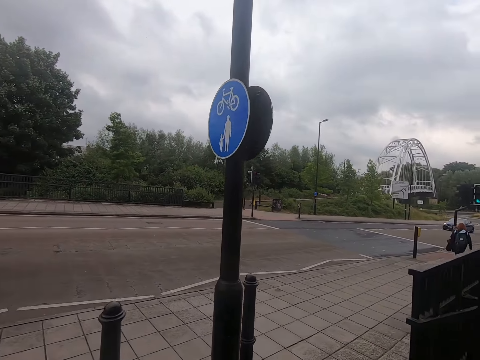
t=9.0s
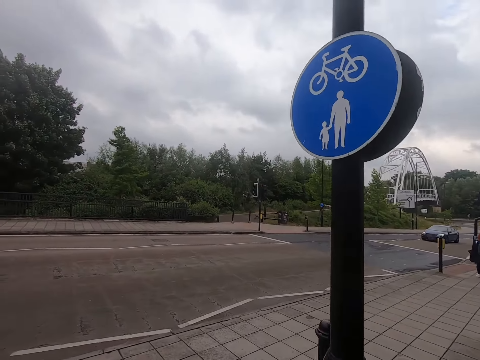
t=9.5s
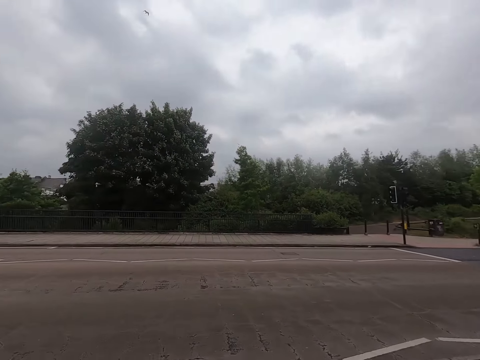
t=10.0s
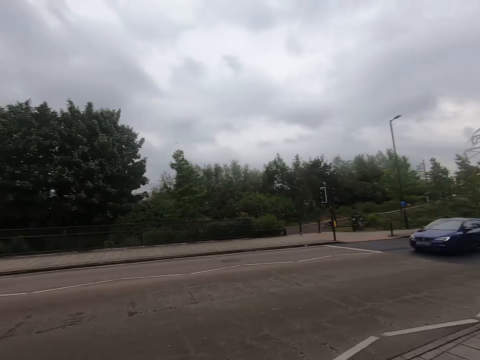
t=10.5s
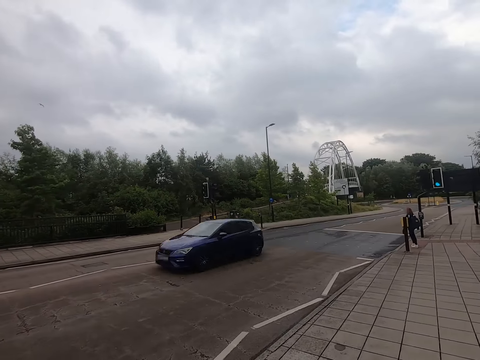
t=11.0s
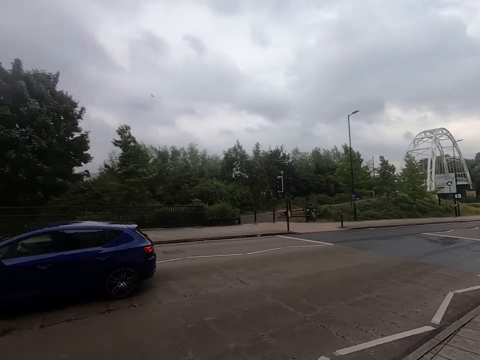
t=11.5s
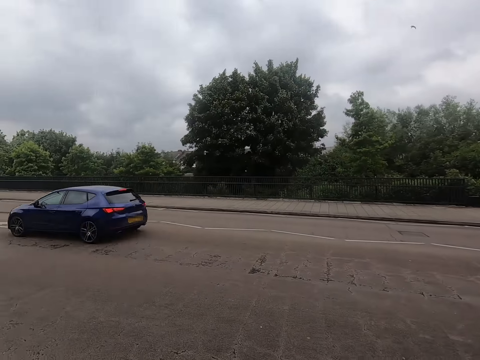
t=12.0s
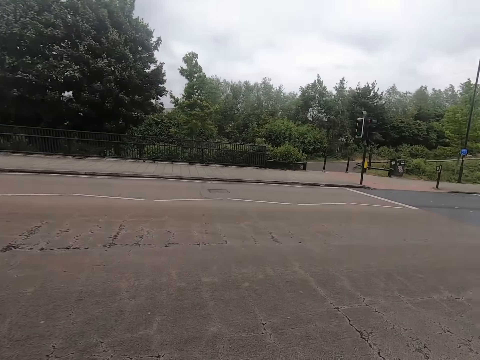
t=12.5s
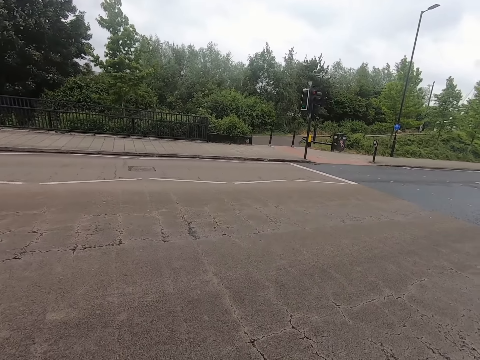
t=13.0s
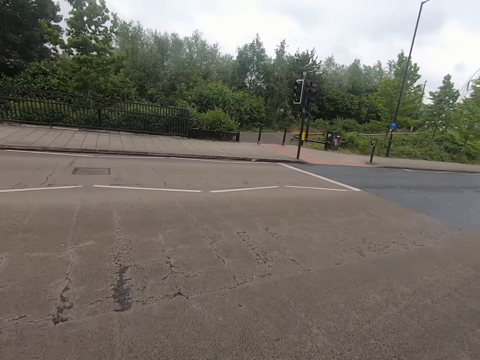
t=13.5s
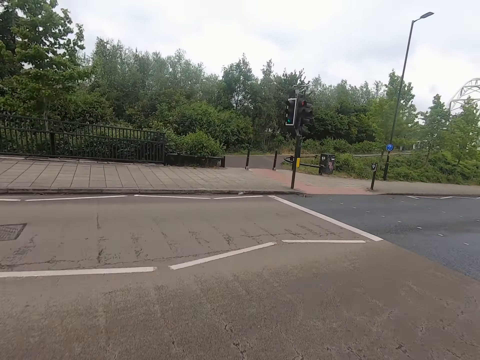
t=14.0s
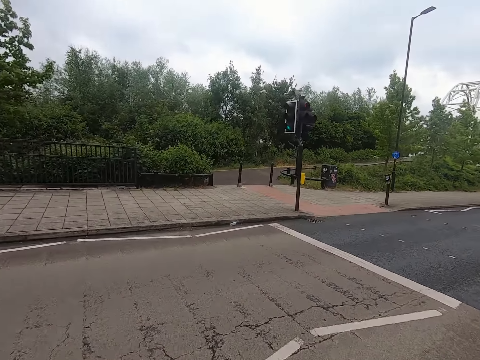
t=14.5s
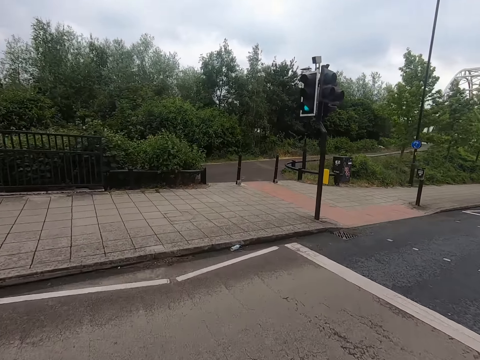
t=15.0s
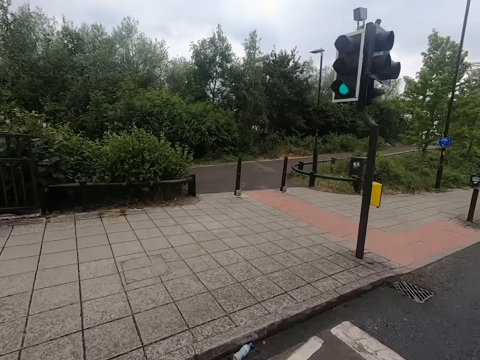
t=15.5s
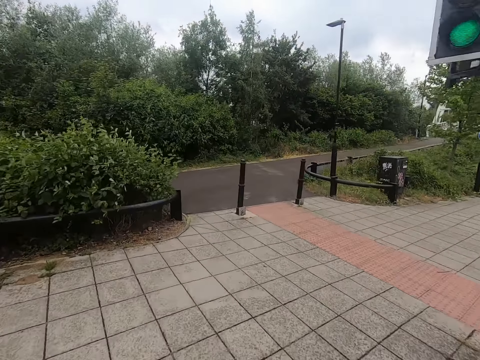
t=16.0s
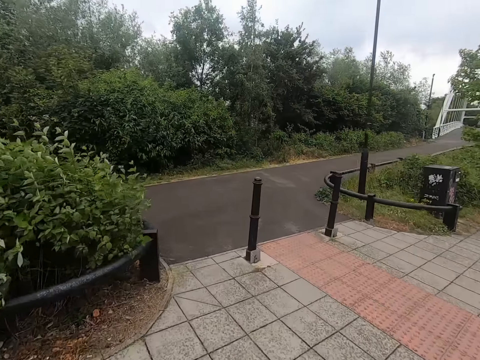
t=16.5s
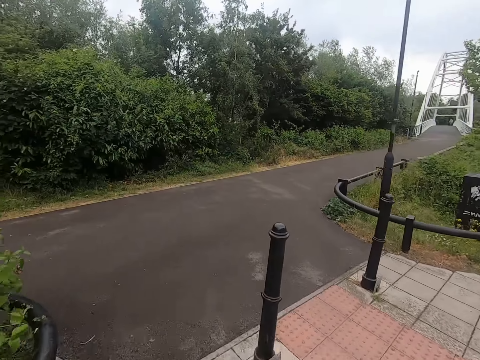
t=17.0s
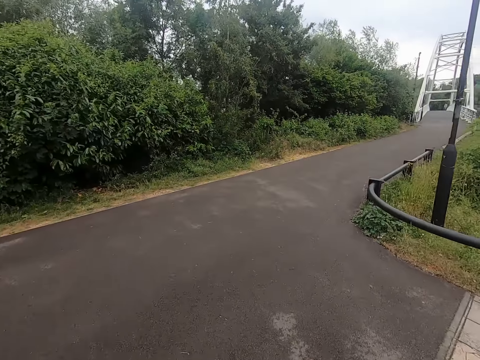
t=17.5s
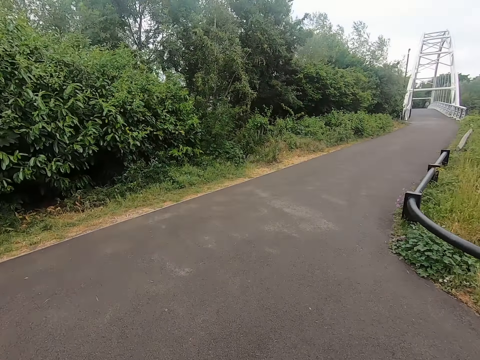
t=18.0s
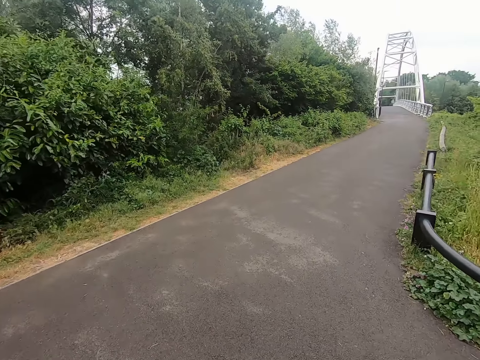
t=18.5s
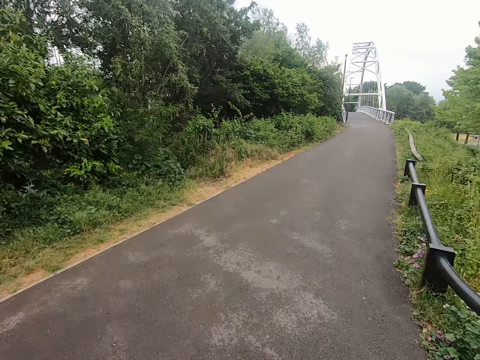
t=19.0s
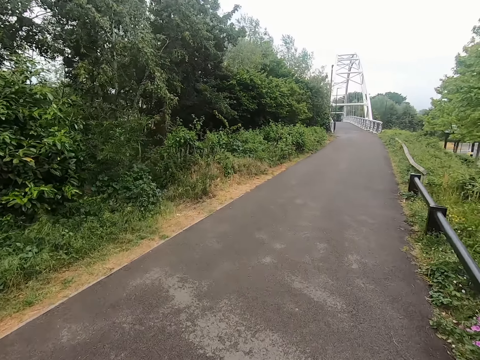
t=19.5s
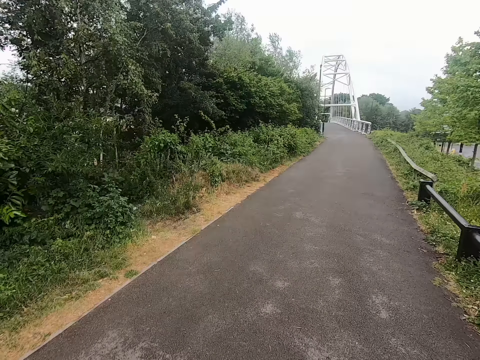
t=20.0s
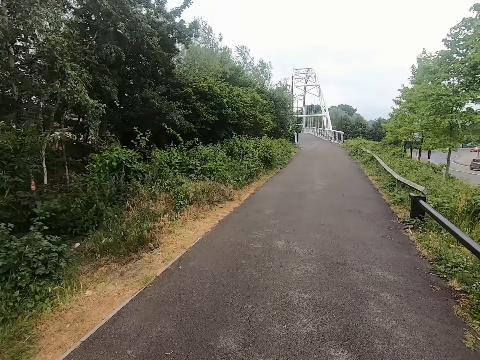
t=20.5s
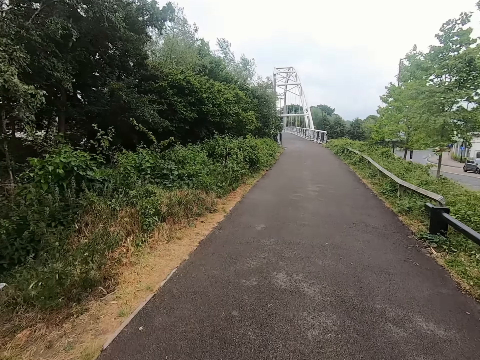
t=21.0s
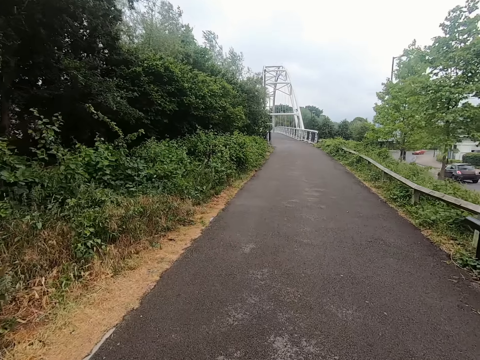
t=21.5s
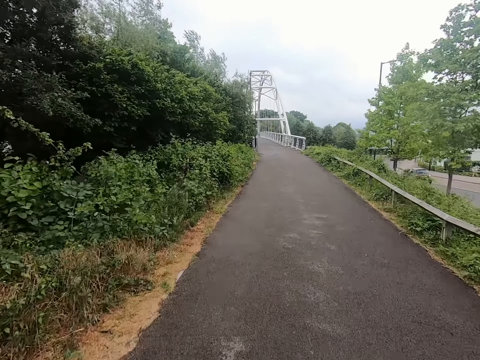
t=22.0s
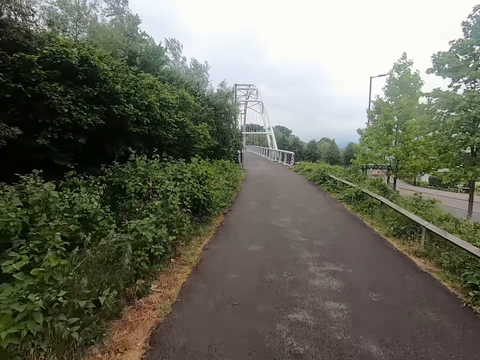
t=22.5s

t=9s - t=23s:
The camera wearer looks around. They cross the road. They run on a sidewalk. They run on the road.

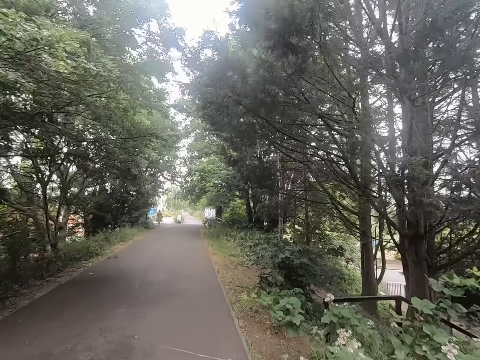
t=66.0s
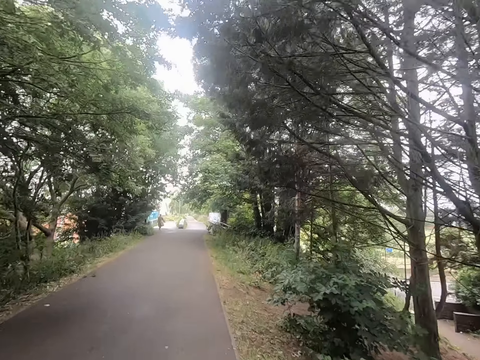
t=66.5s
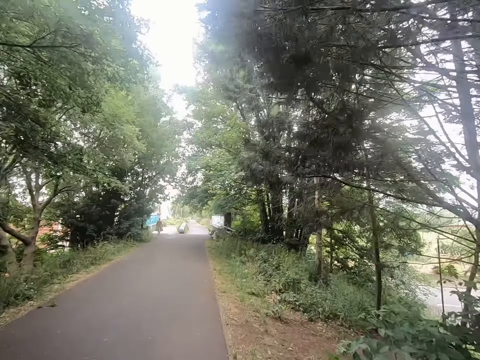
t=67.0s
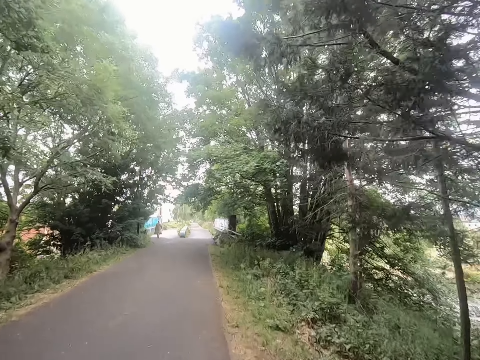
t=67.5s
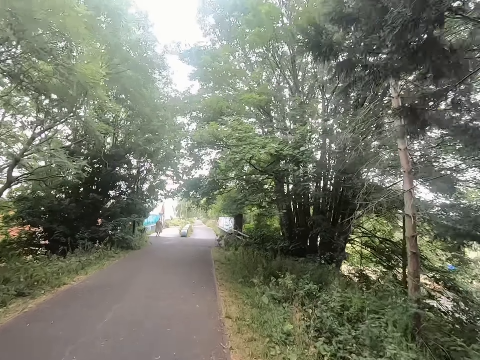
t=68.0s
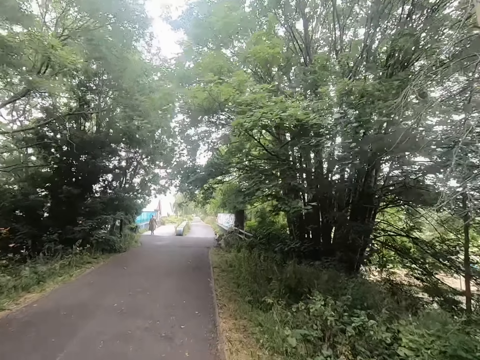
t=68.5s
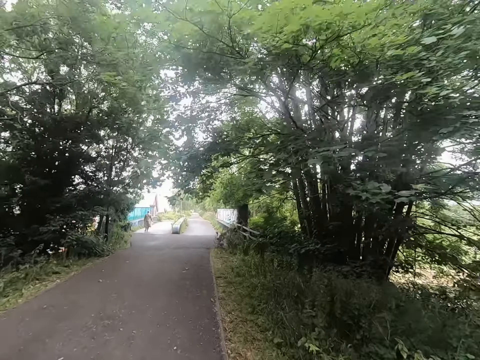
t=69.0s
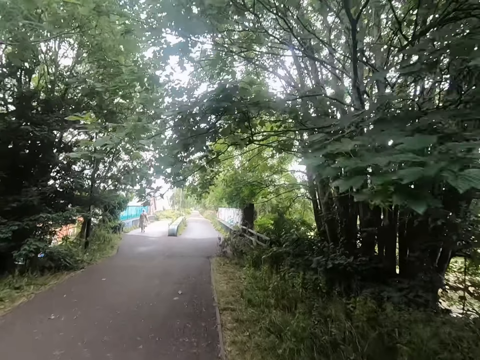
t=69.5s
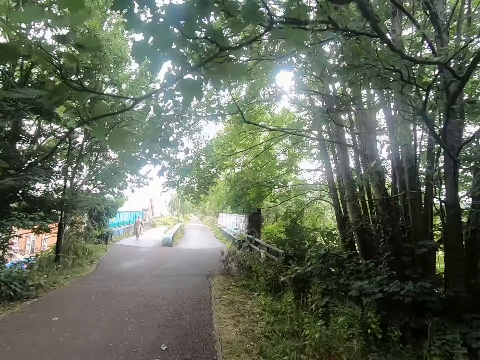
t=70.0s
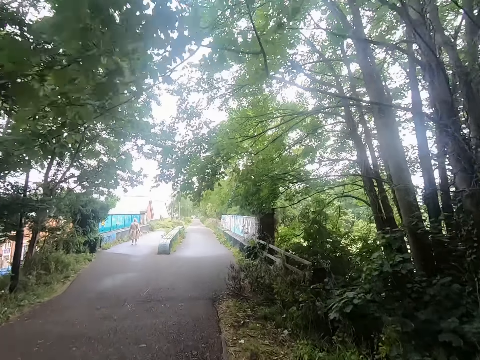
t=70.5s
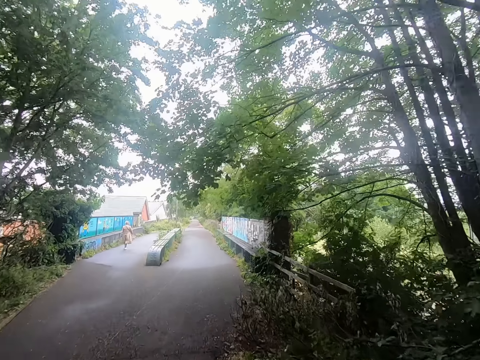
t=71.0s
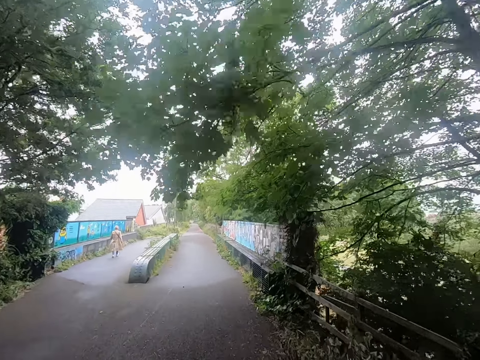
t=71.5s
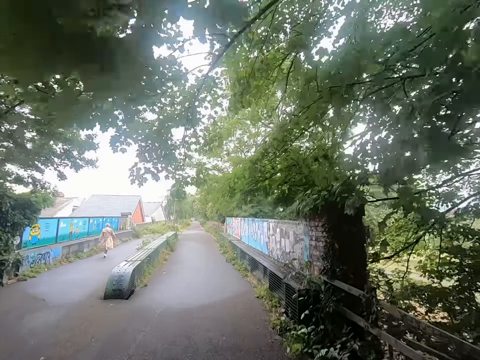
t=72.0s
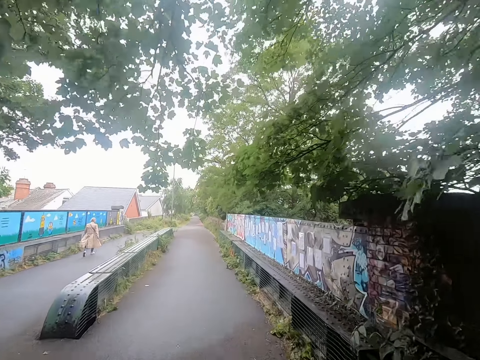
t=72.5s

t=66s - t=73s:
The camera wearer runs on the road.

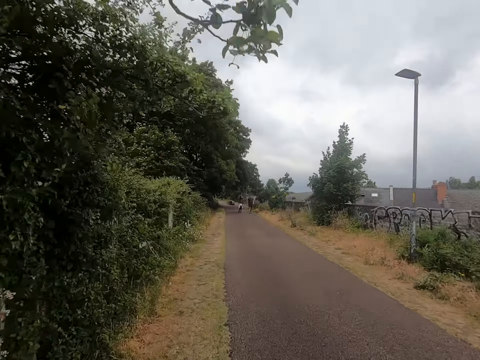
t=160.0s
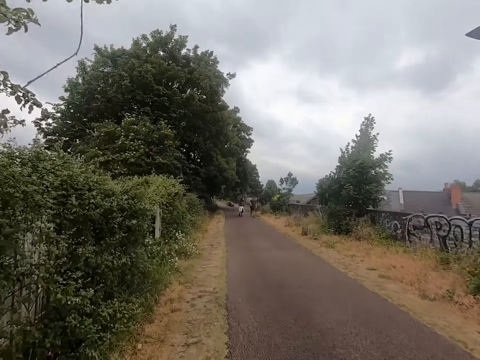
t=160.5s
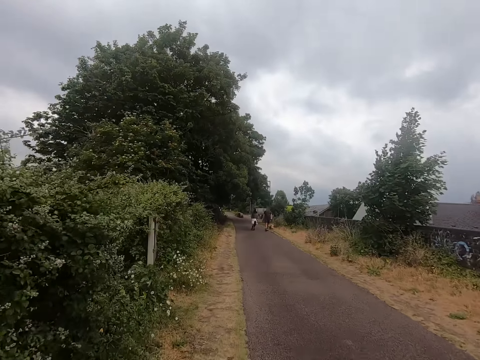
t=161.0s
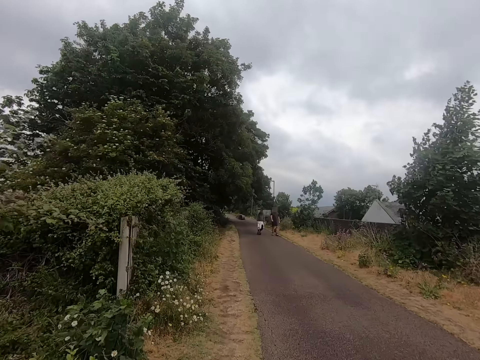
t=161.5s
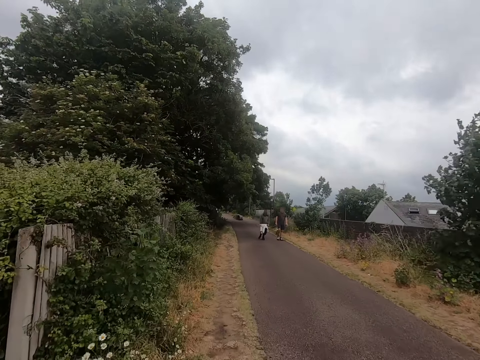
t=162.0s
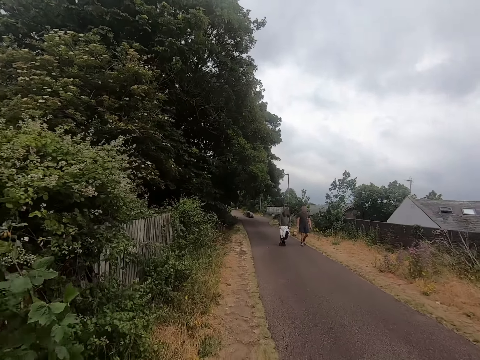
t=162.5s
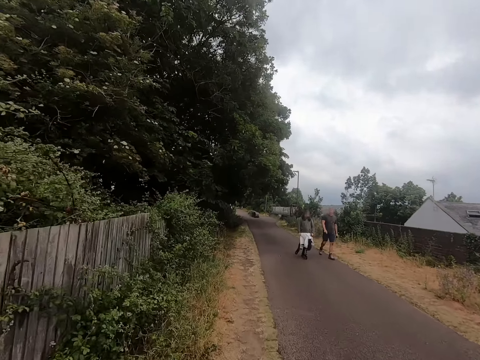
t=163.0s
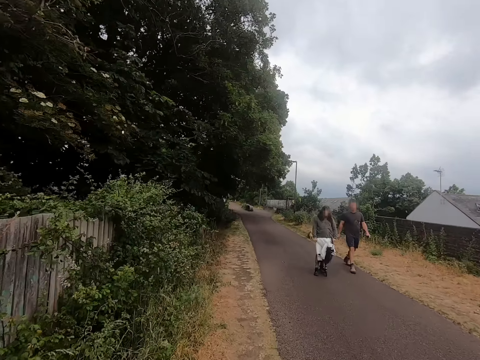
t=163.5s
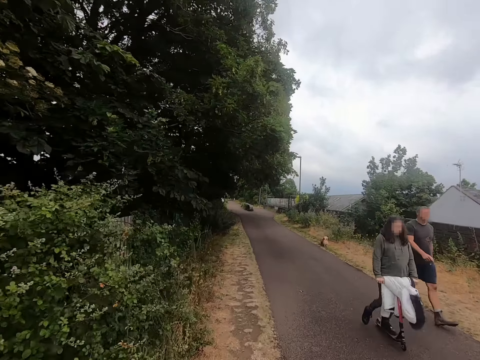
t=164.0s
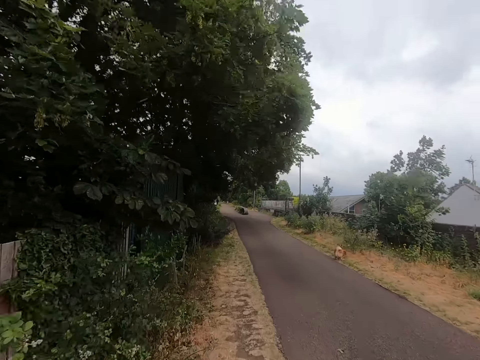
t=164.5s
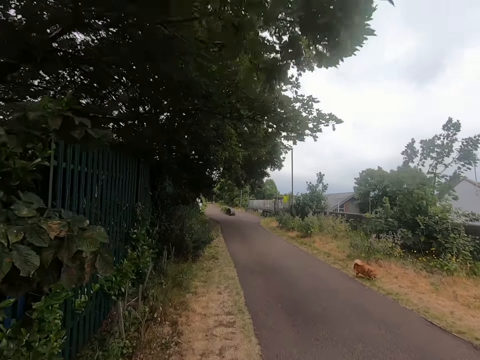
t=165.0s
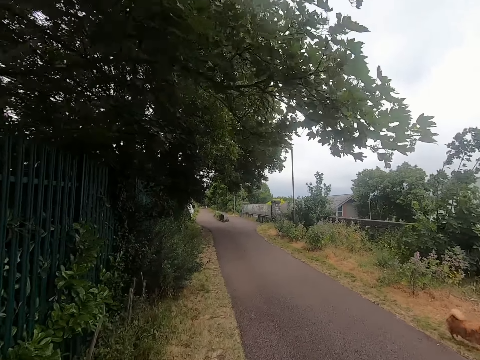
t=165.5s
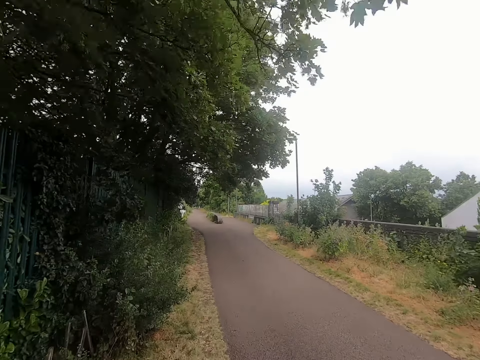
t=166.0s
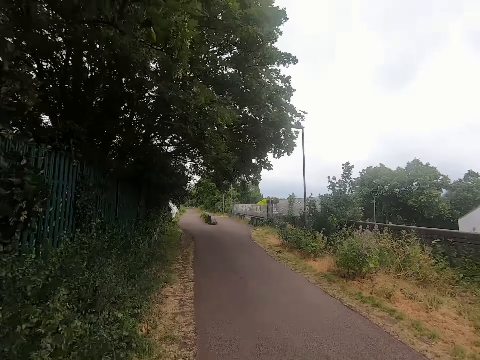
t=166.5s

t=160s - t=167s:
The camera wearer runs along the road.
